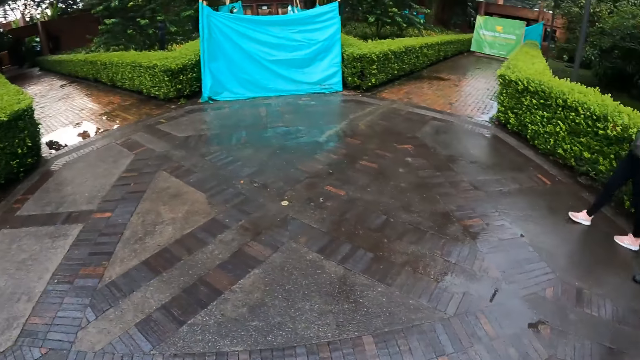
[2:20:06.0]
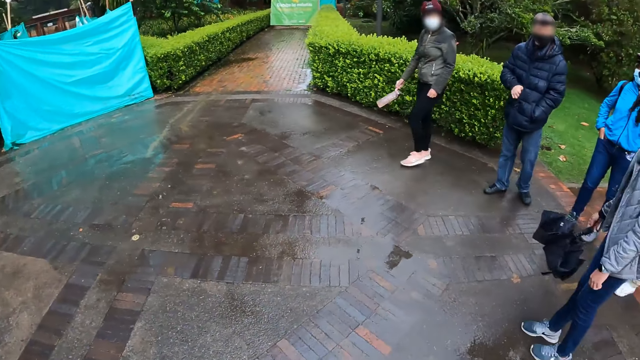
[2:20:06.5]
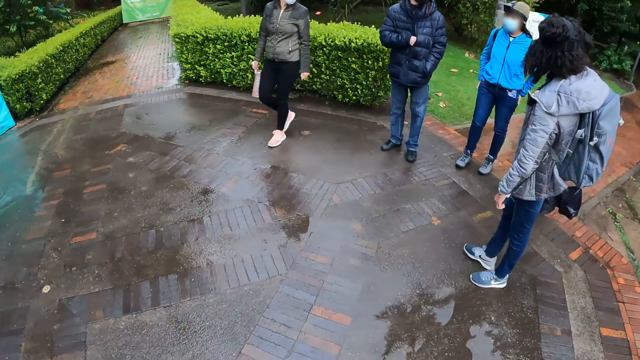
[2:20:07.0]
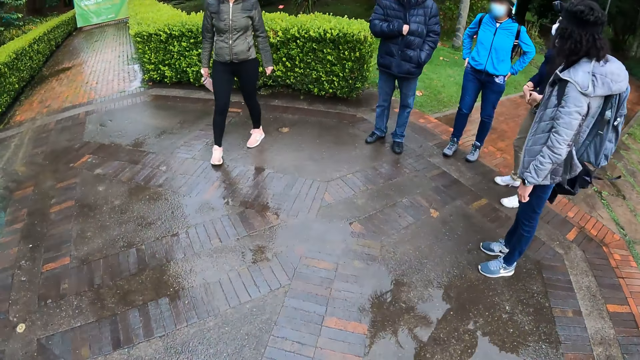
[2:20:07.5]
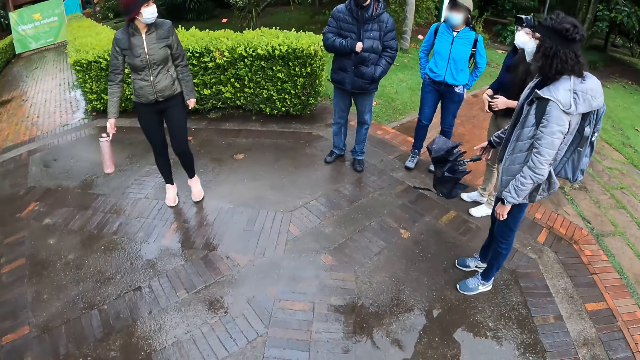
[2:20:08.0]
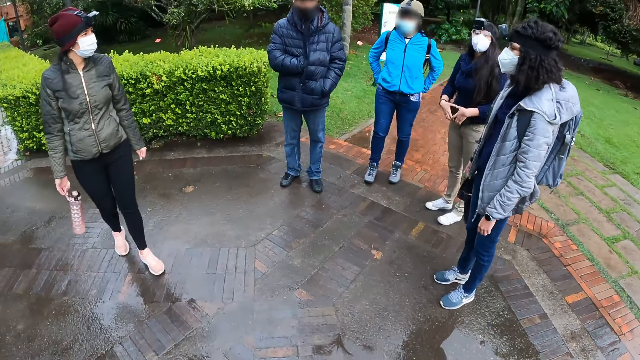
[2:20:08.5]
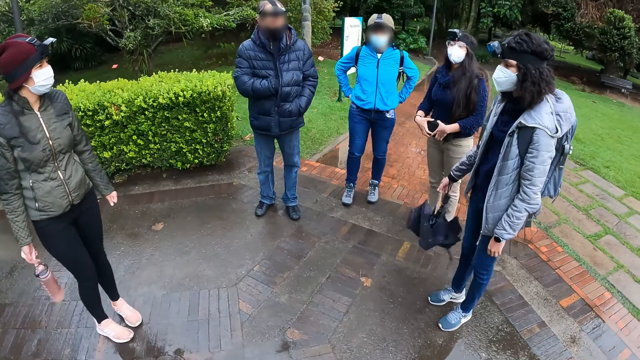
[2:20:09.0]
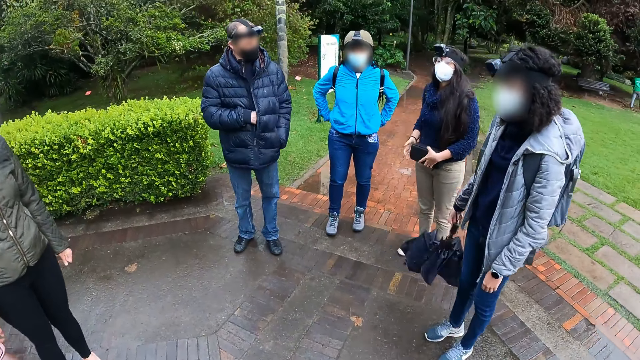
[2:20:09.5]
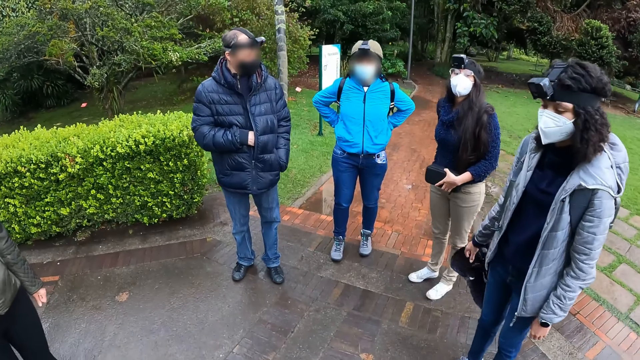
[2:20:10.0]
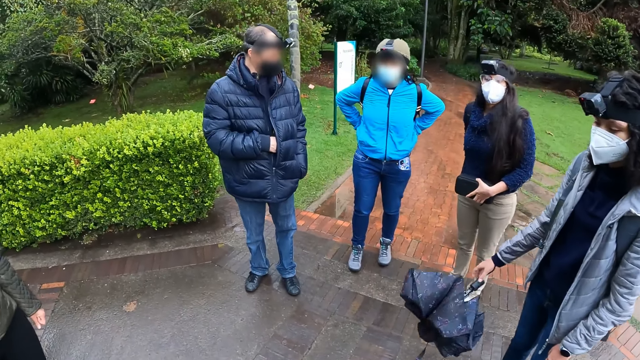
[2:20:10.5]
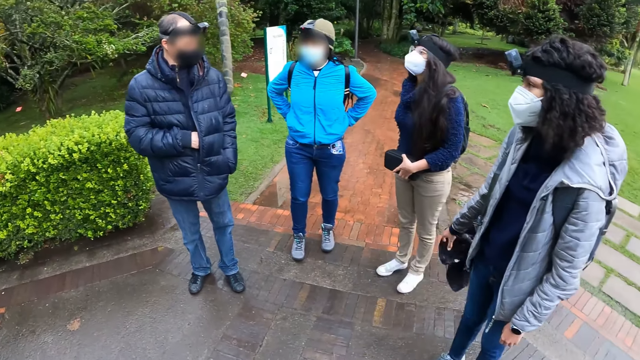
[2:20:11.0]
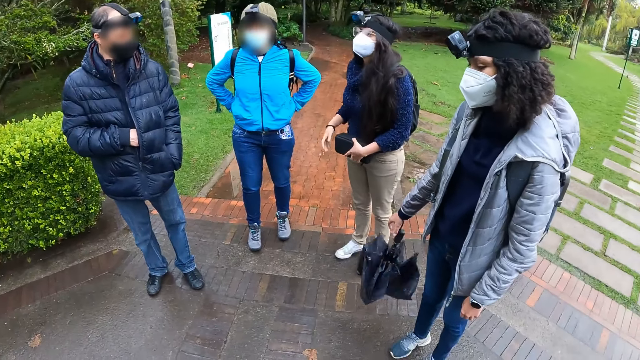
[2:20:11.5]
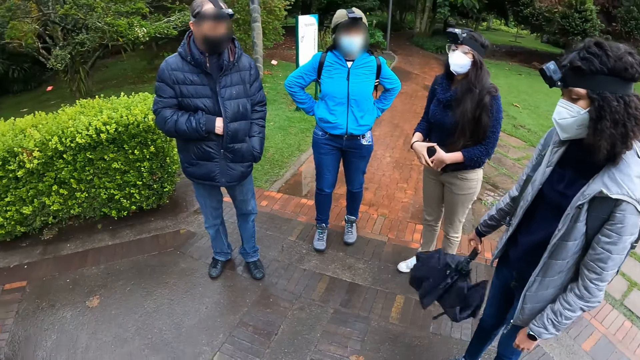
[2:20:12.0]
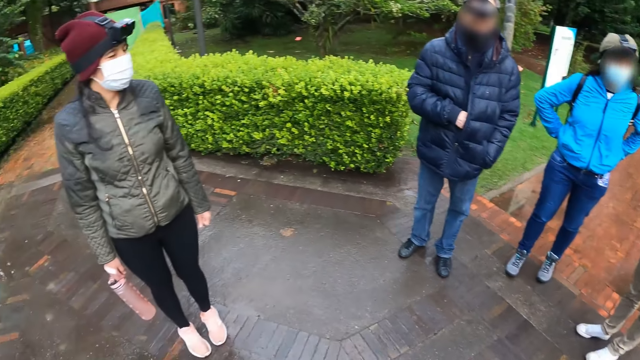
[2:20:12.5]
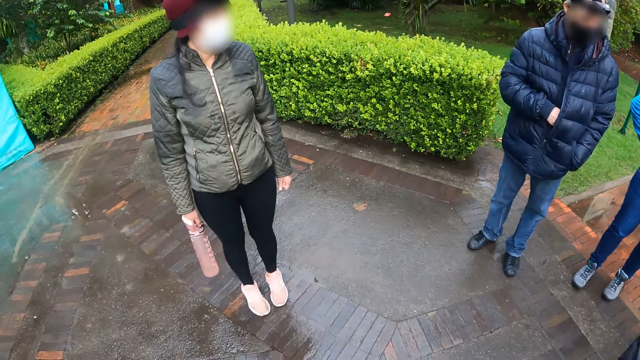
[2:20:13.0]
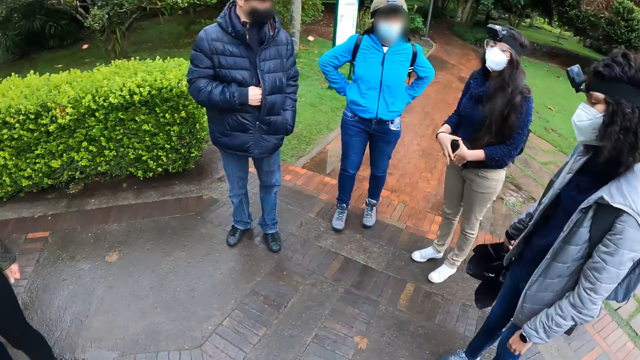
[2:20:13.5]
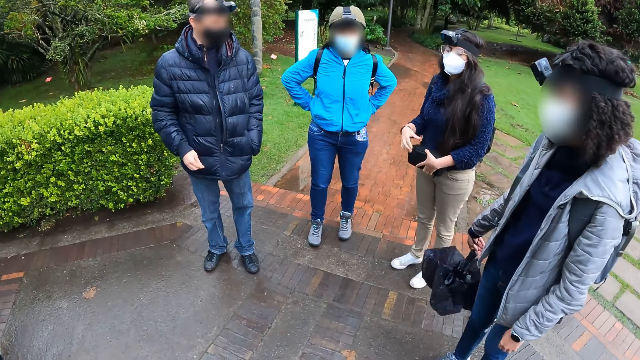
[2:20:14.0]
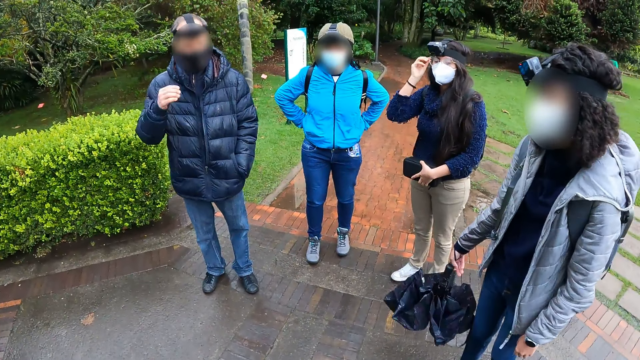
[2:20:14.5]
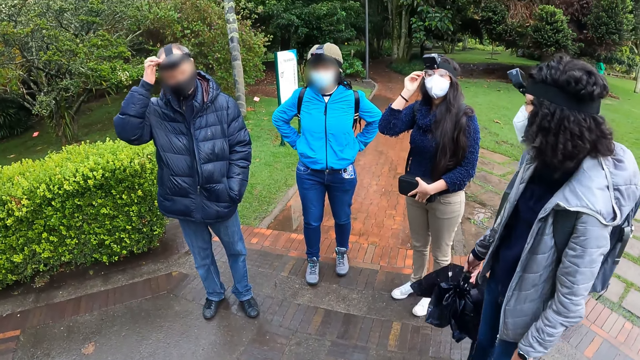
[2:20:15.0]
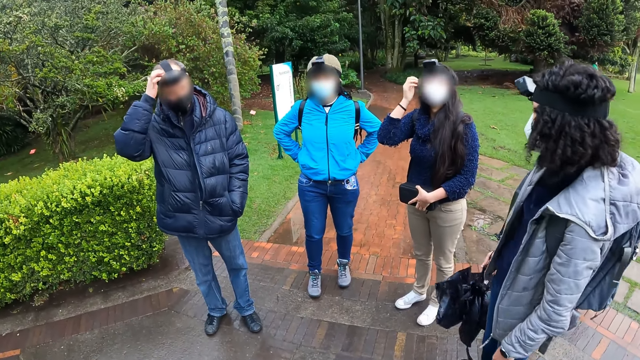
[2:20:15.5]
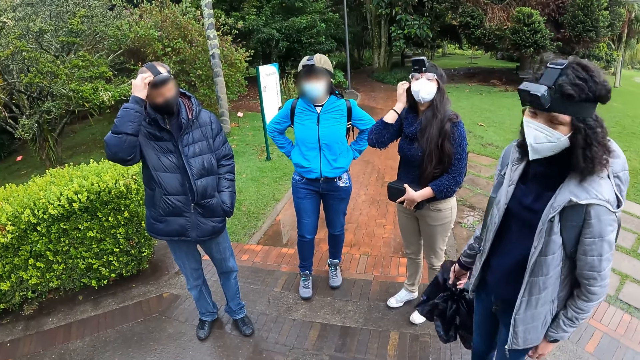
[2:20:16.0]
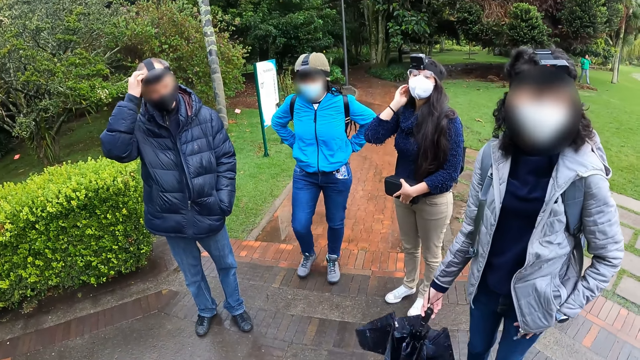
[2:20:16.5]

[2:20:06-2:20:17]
The camera wearer turns back. A woman converses with the camera wearer, a man, and three other women.

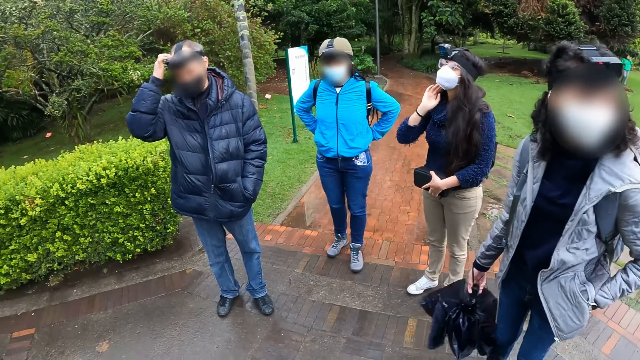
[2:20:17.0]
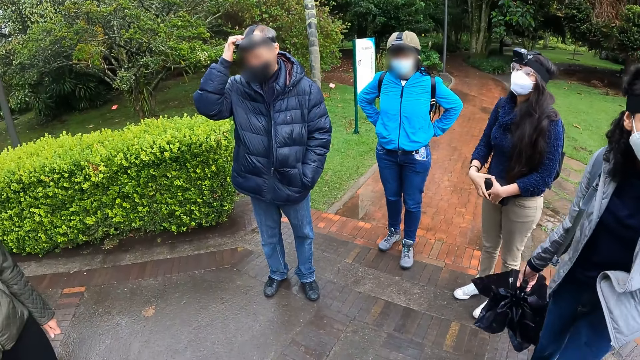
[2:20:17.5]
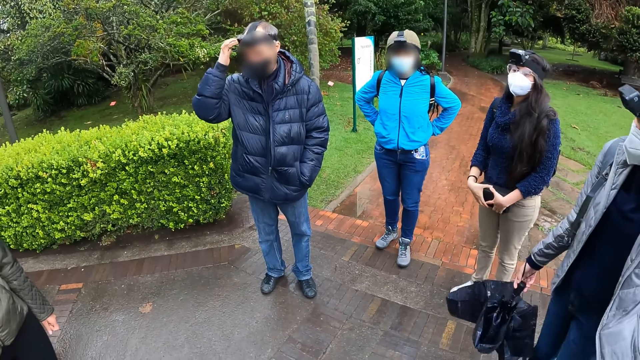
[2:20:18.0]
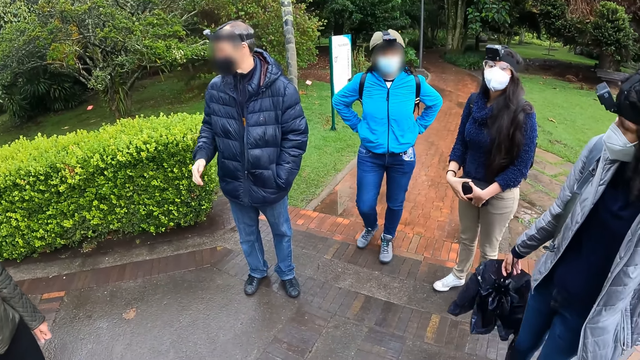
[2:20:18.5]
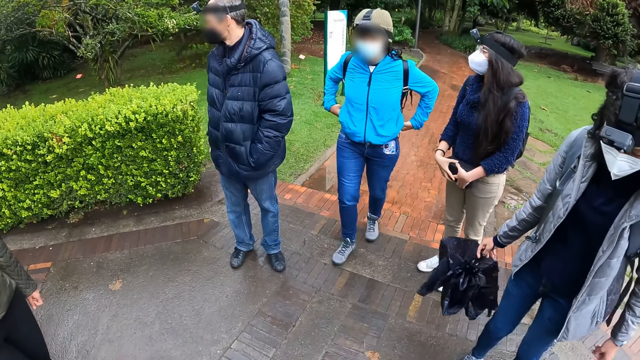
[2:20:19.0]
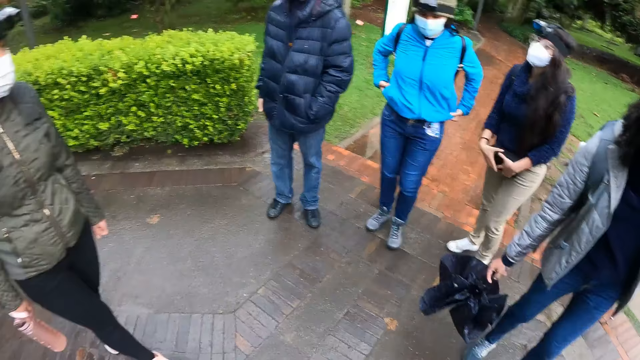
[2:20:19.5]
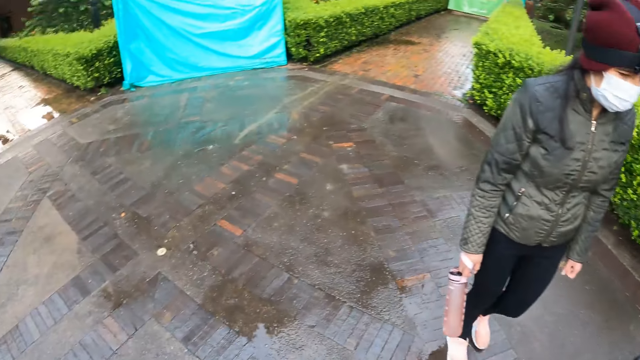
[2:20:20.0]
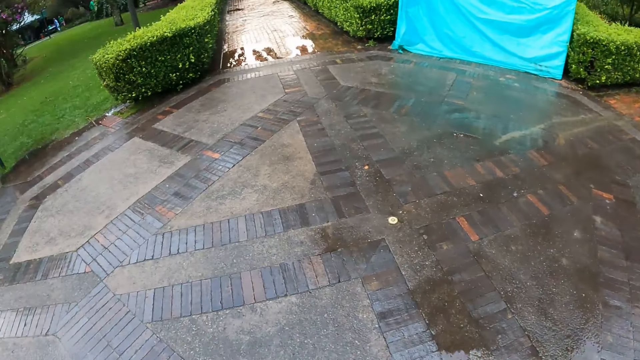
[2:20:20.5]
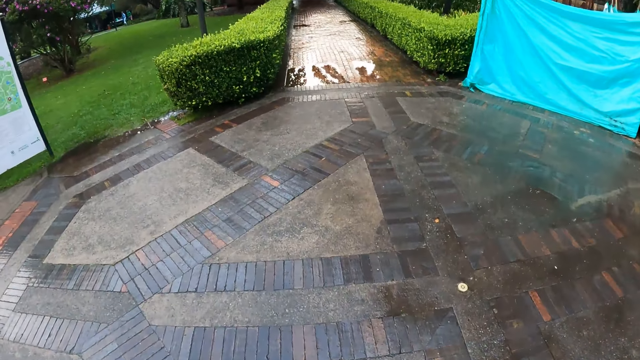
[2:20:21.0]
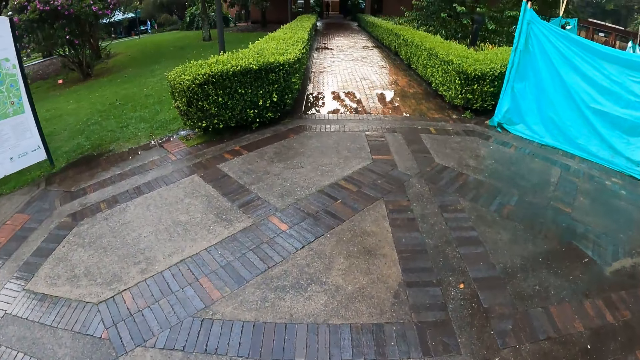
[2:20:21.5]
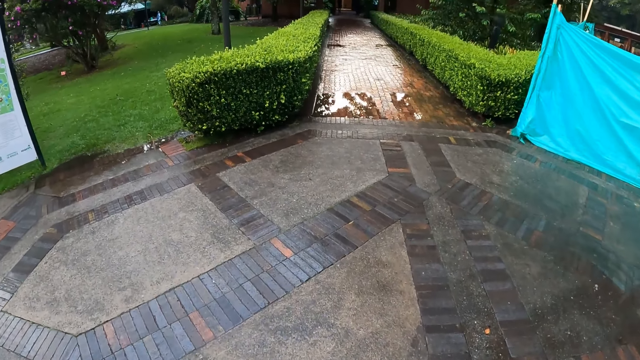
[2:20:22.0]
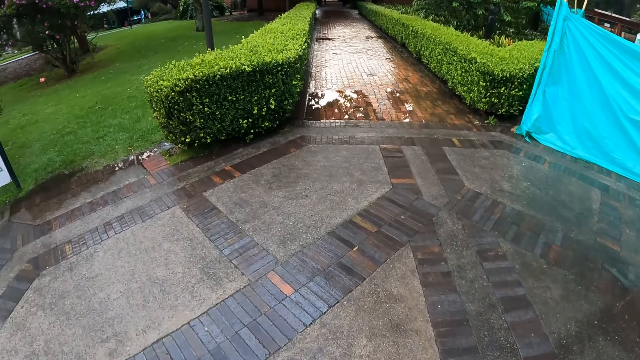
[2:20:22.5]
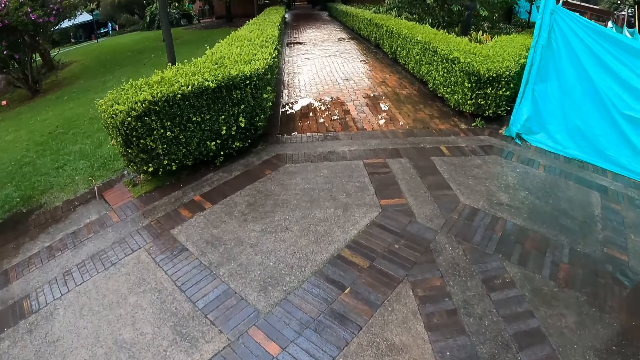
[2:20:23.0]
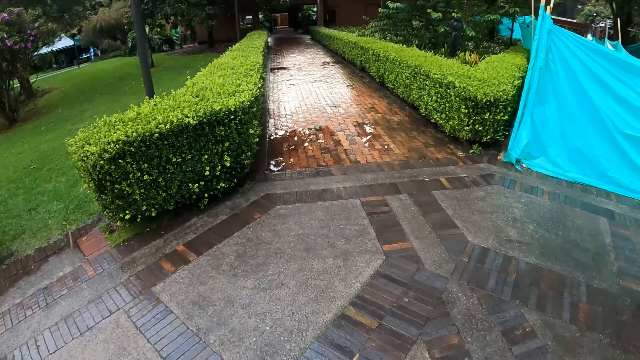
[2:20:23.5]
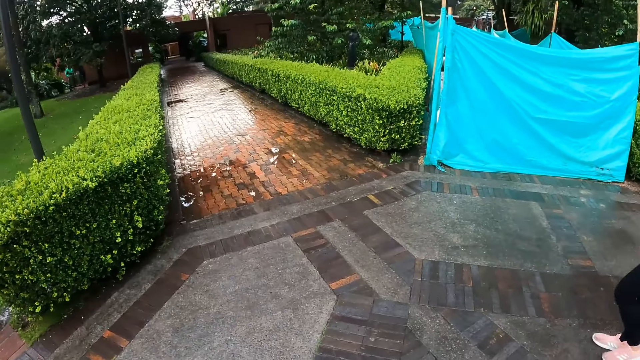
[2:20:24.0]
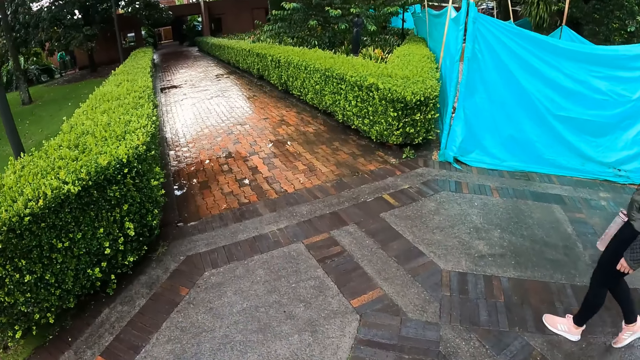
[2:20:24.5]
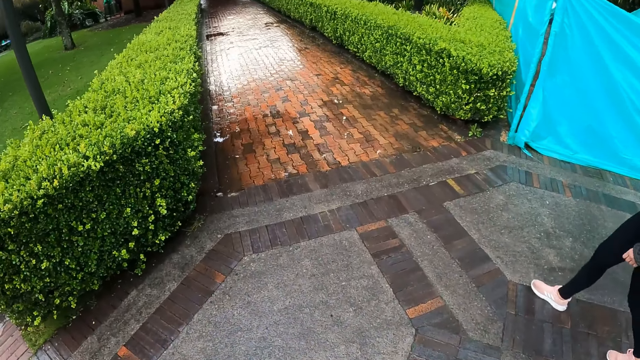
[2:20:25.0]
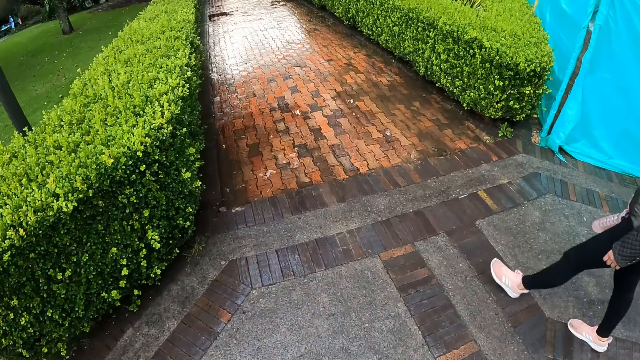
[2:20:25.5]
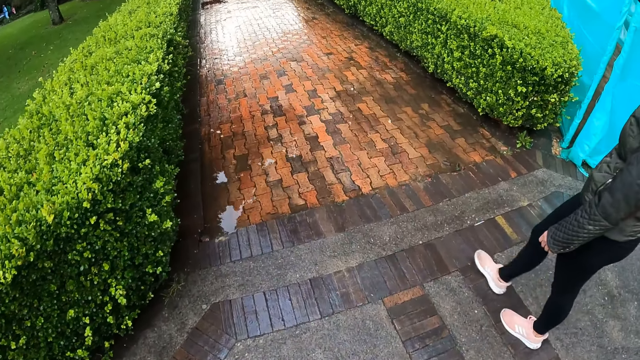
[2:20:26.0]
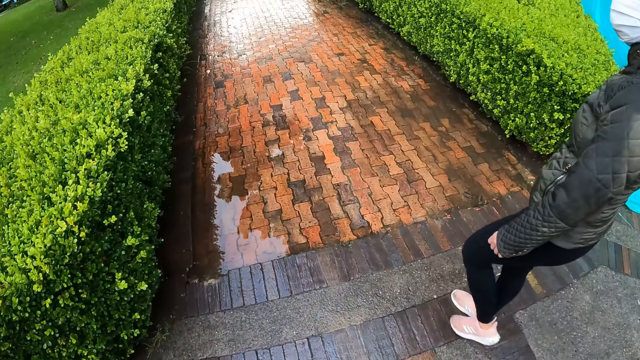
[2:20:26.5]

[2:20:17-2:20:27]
The camera wearer turns back. They walk to a park with a woman and a group of people. They converse with the woman.
